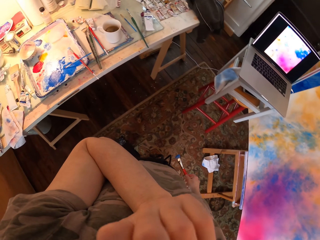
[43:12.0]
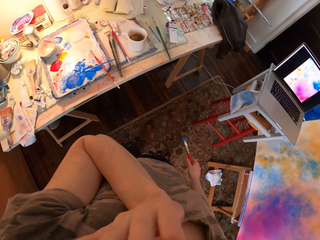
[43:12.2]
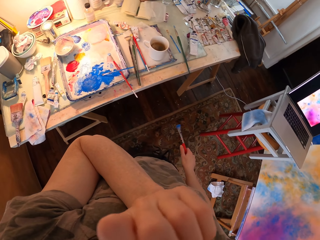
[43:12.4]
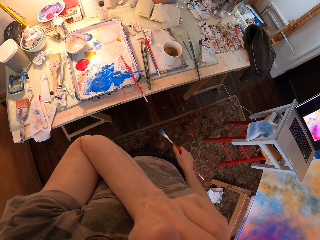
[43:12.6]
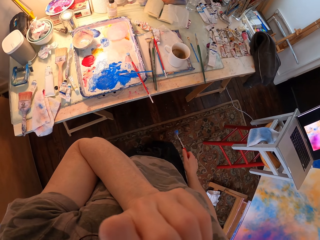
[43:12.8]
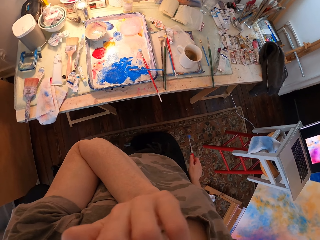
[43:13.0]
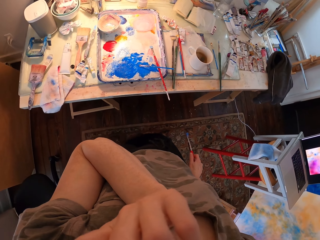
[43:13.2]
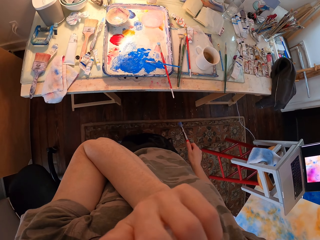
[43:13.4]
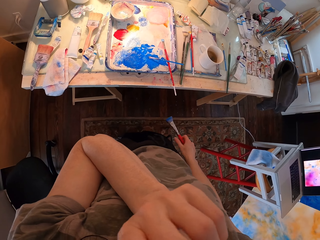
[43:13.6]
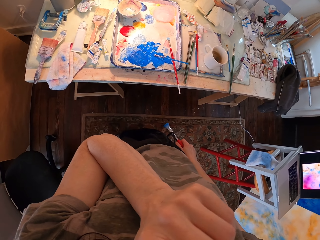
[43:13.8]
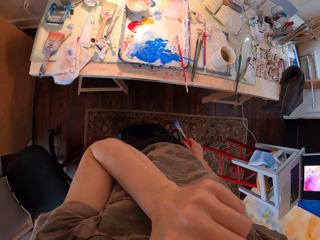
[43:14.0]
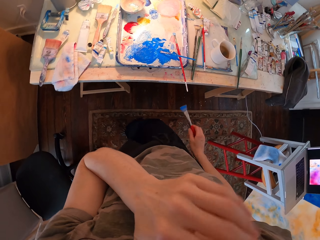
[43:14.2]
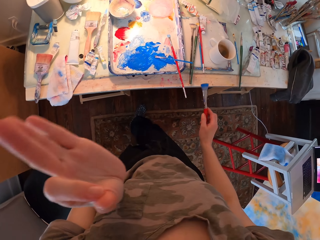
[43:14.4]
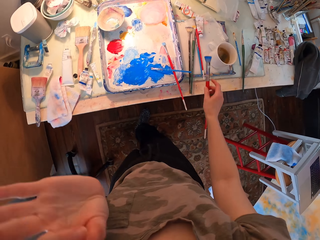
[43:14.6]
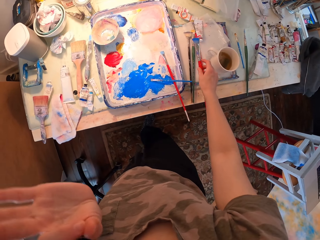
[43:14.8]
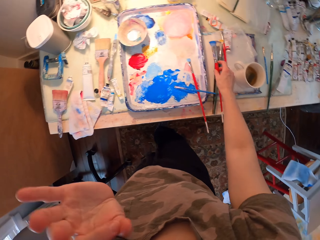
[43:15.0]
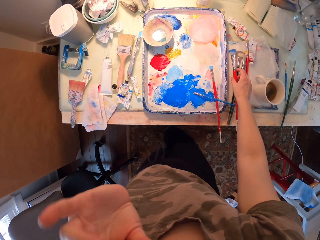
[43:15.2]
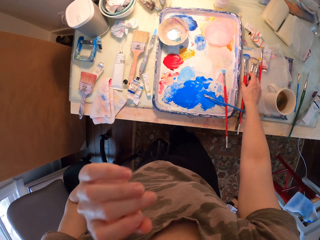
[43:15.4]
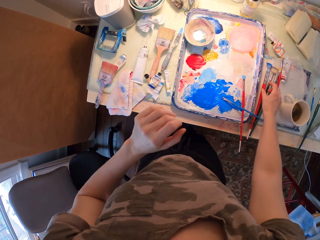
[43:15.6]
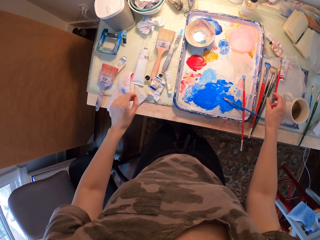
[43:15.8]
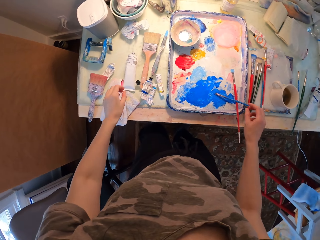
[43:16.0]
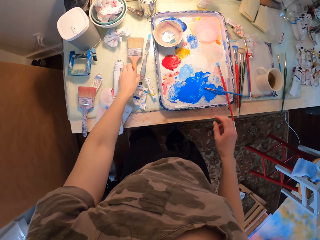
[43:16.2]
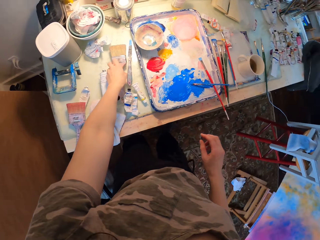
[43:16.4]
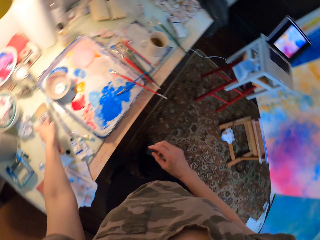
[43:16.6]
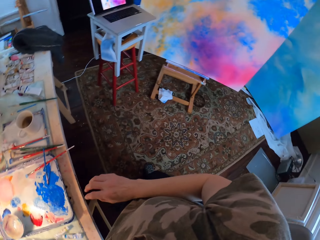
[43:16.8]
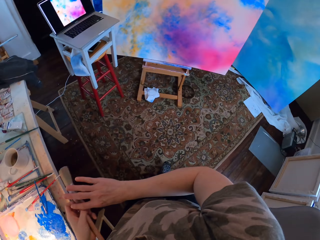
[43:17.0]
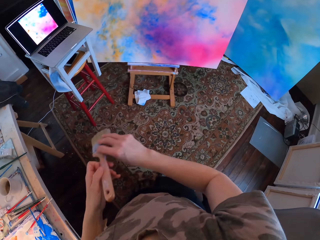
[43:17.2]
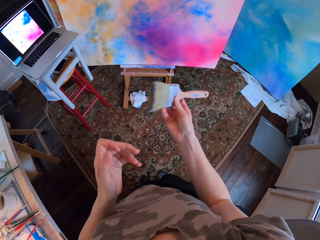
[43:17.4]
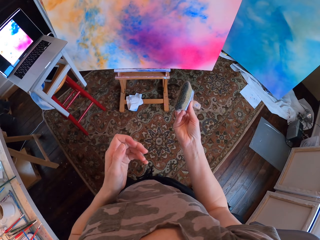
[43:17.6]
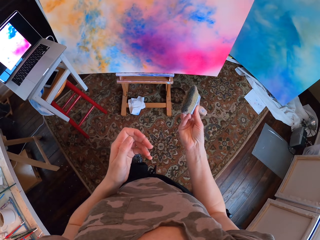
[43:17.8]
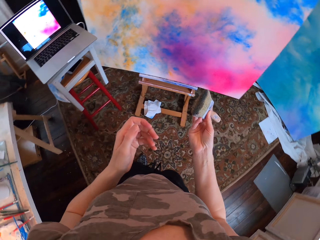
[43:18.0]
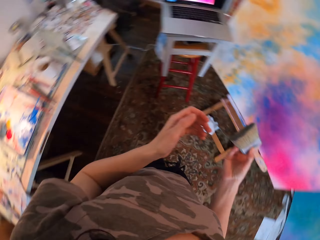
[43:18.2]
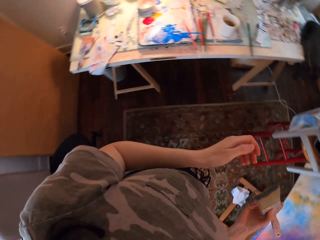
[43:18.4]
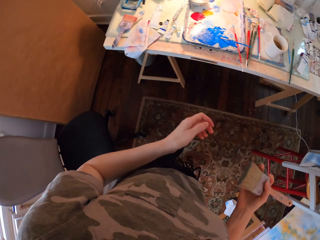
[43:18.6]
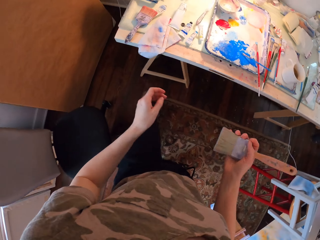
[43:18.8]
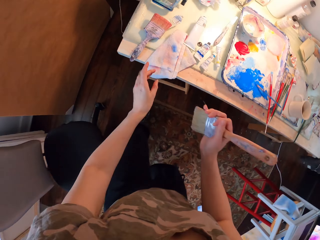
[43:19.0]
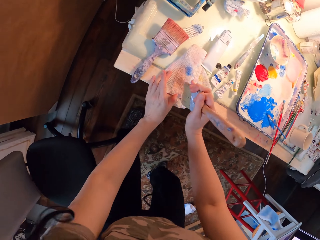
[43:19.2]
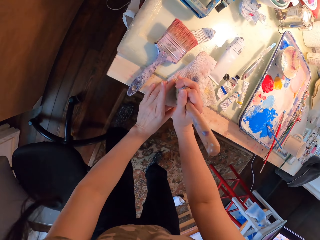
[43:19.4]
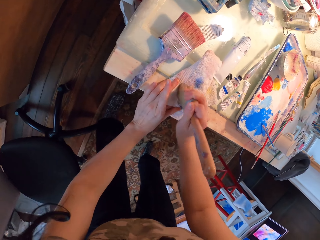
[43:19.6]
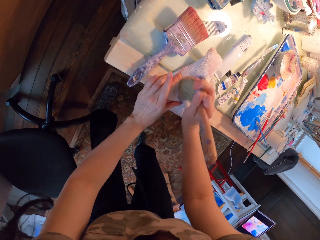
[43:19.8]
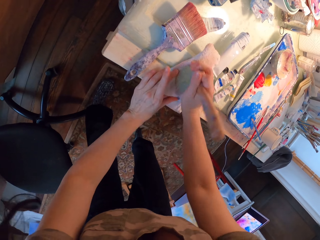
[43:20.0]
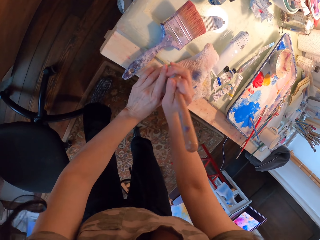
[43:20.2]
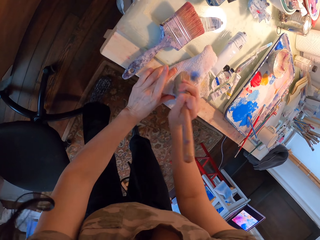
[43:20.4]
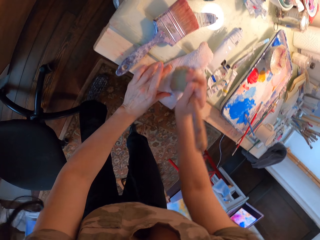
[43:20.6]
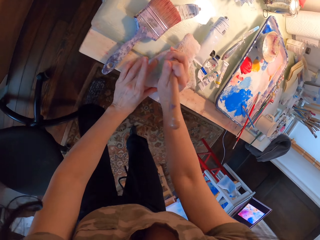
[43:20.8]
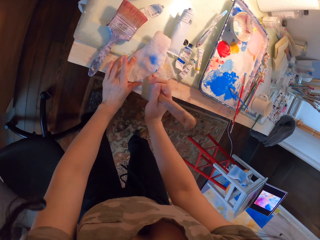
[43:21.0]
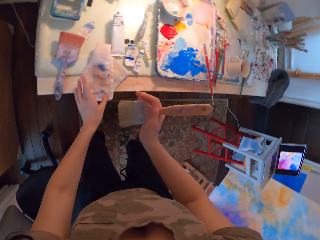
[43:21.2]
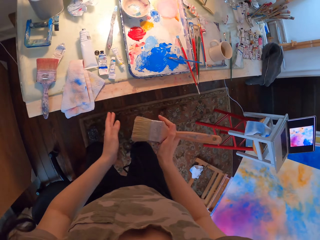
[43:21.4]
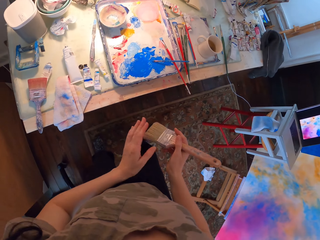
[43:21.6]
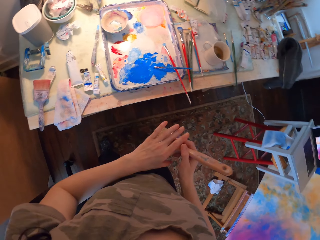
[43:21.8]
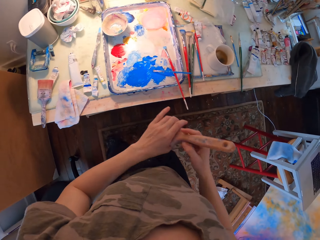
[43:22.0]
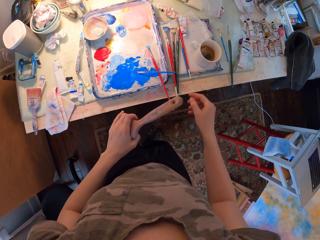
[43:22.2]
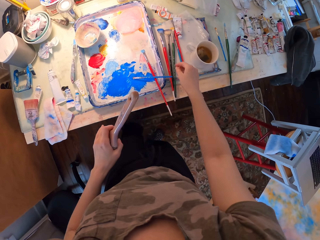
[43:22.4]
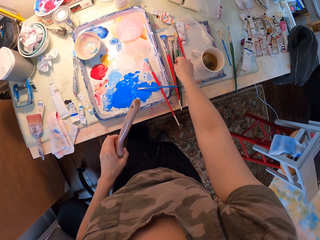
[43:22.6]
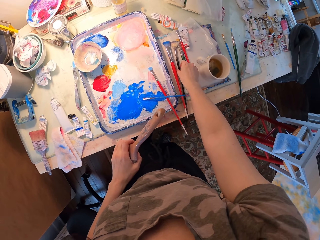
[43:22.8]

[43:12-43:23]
The camera wearer walks and turns around. He puts the painting brush on the table. He shakes his hand. He picks up the painting brush. He walks. He looks at the paint brush. He rubs the painting brush on the surface. He taps the brush on the towel. He walks.

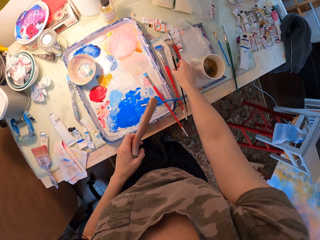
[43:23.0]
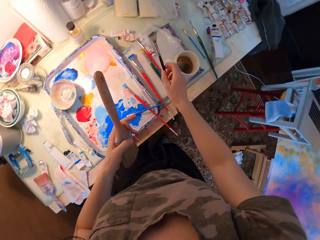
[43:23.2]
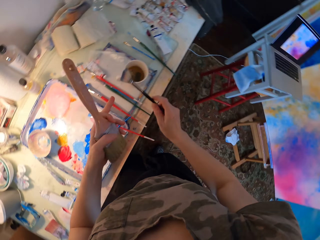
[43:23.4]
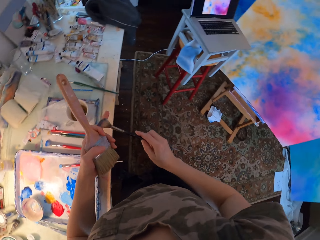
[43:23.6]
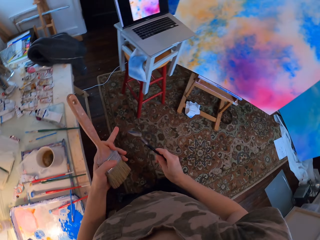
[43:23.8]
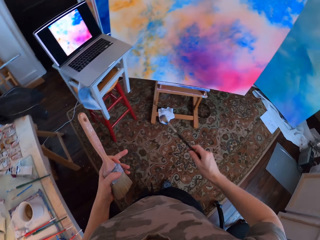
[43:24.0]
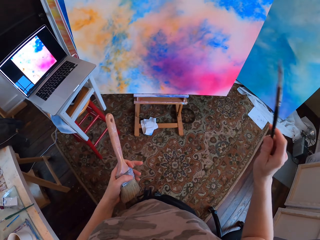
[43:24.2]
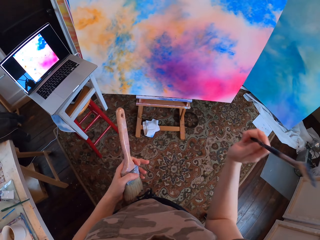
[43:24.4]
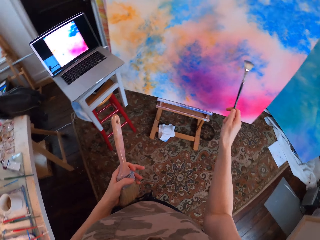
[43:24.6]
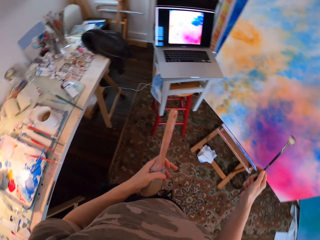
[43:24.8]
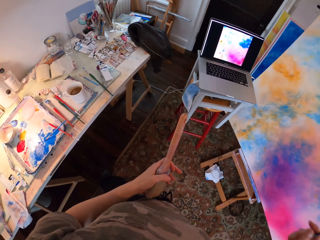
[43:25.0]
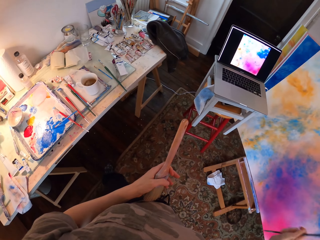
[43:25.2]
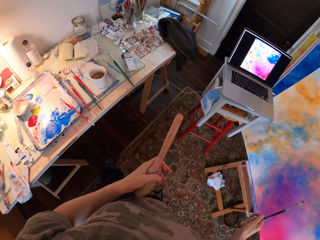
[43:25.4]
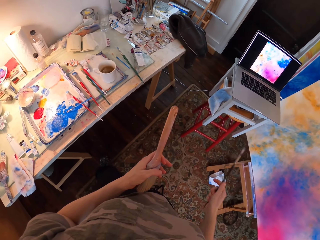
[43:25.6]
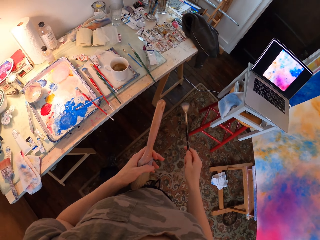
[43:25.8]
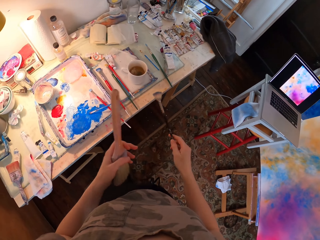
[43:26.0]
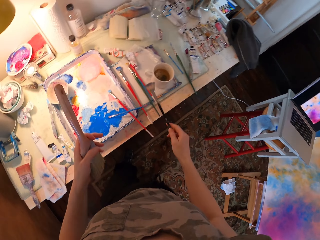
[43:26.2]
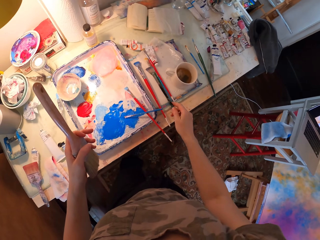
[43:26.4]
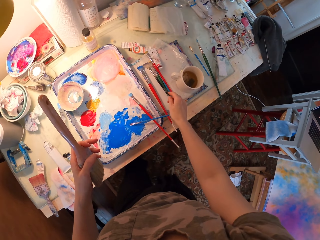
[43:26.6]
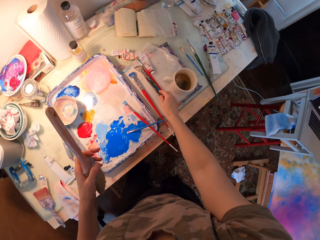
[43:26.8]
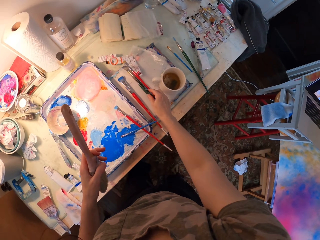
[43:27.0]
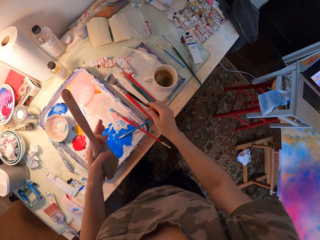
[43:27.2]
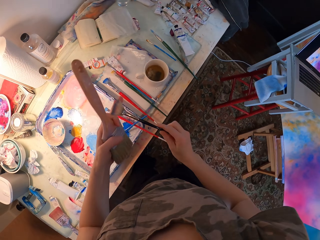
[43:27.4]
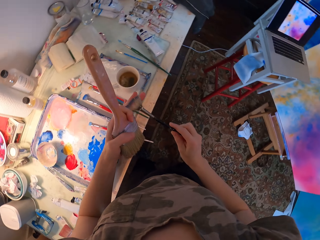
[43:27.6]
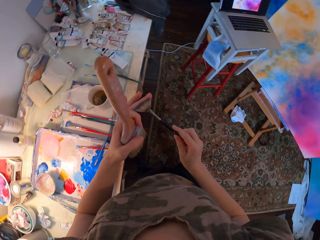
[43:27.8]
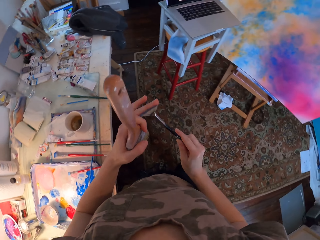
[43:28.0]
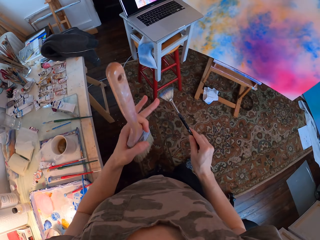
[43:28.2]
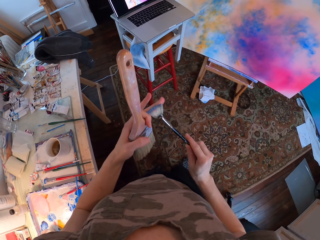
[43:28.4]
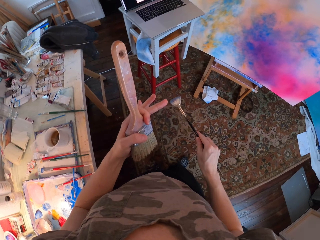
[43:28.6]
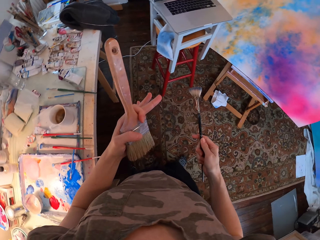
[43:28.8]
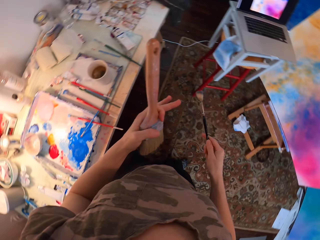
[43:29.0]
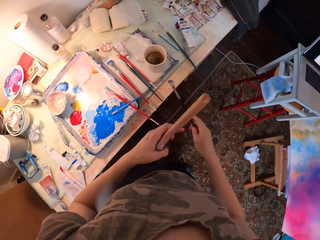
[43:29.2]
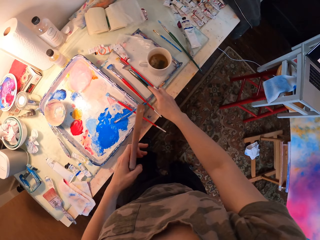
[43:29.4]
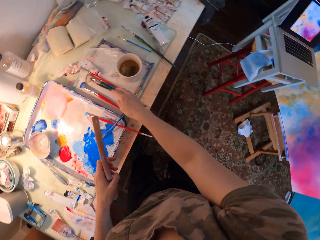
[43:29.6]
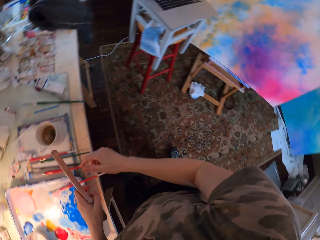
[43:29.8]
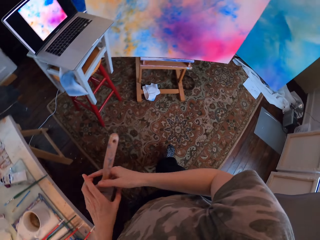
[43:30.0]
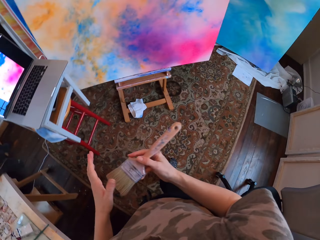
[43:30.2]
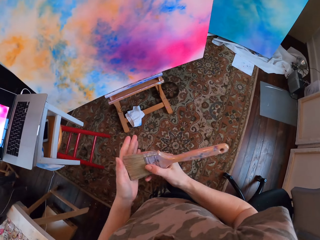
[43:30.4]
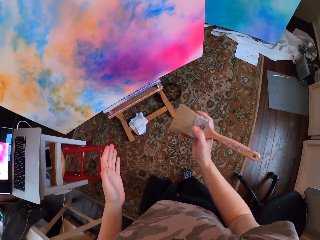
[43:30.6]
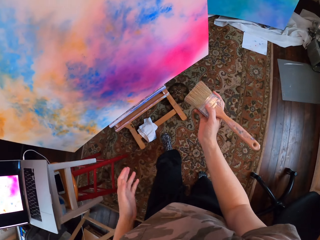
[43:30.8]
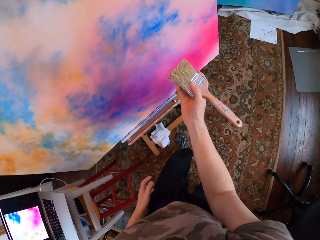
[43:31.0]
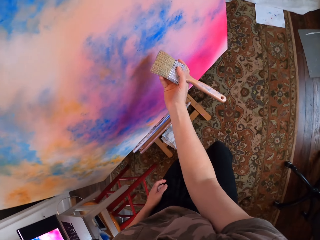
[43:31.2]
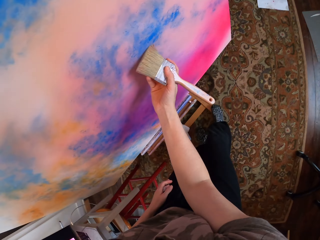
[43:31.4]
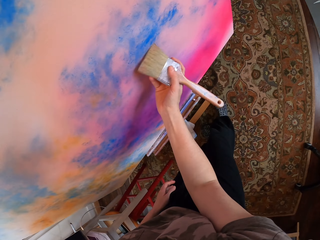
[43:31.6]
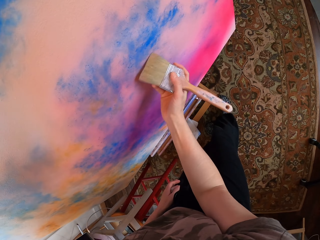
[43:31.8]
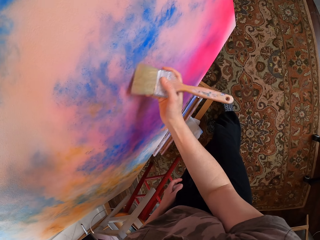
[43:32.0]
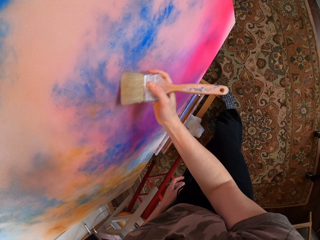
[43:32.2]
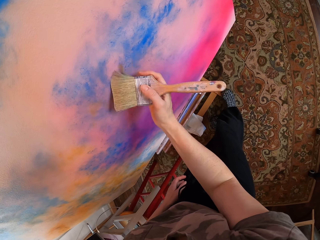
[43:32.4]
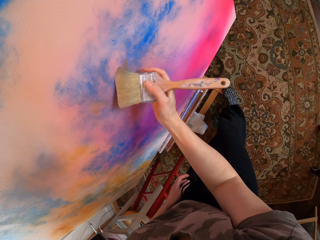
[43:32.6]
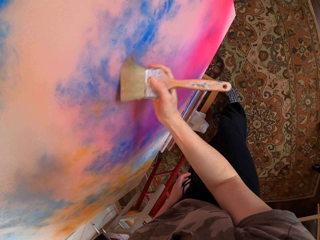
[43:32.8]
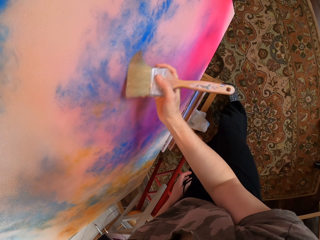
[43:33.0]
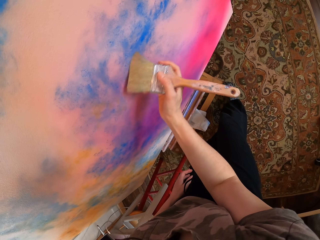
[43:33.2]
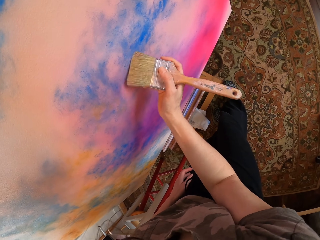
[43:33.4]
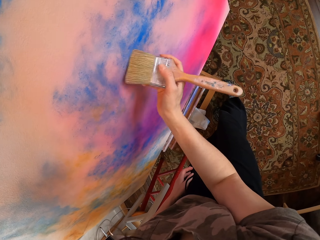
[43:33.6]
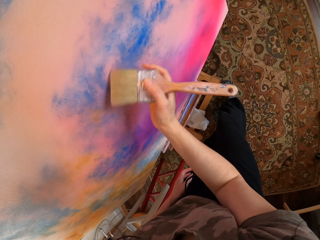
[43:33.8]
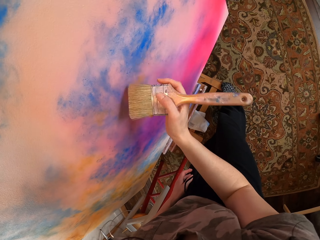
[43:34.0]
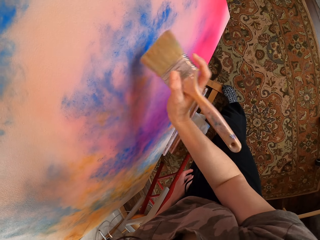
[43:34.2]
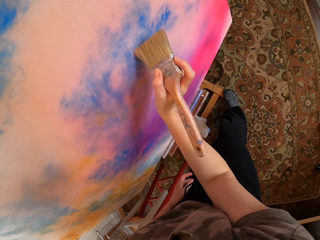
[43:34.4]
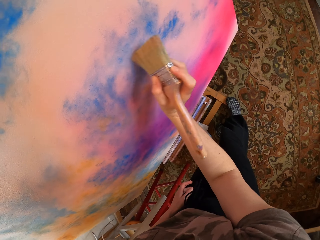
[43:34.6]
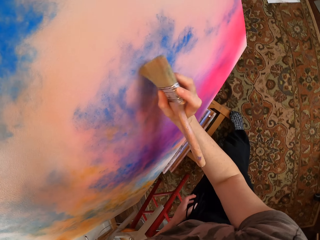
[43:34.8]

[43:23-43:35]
The camera wearer picks up the painting brush. They walk and shake the painting brush. They look at the laptop. They put the painting brush on the table. They rub the painting brush on the table. They put the painting brush on the table. They walk. They buff the board with the painting brush. They paint on the paint board.
